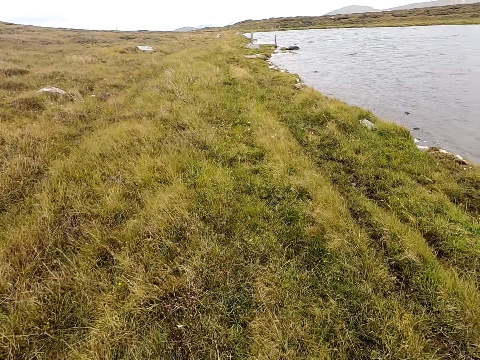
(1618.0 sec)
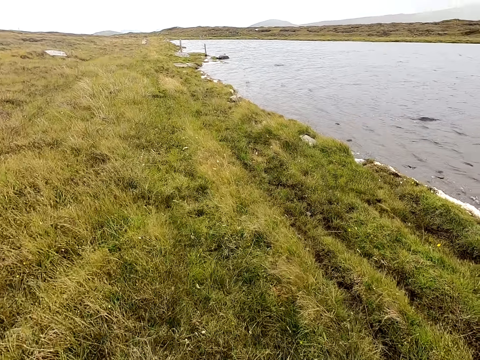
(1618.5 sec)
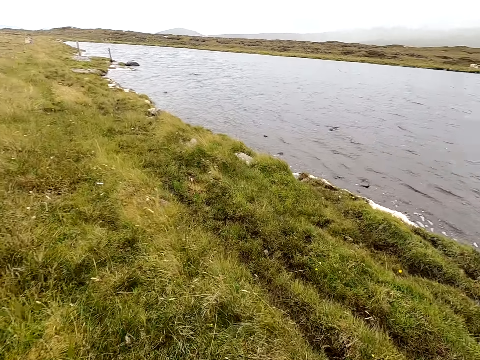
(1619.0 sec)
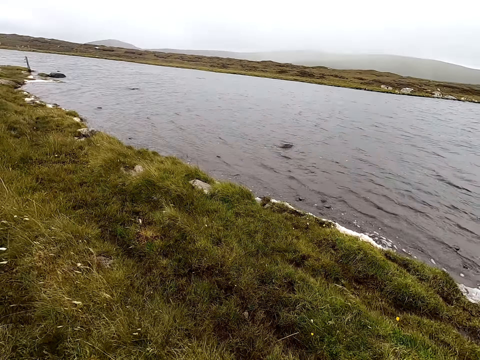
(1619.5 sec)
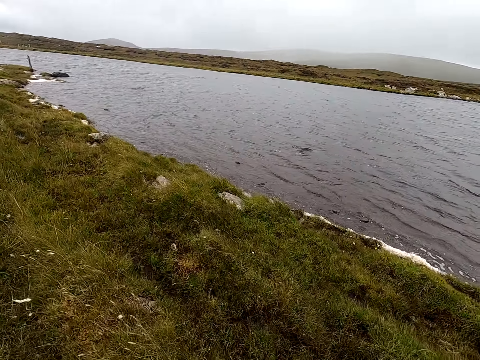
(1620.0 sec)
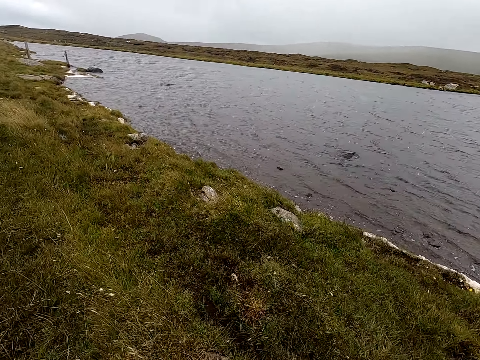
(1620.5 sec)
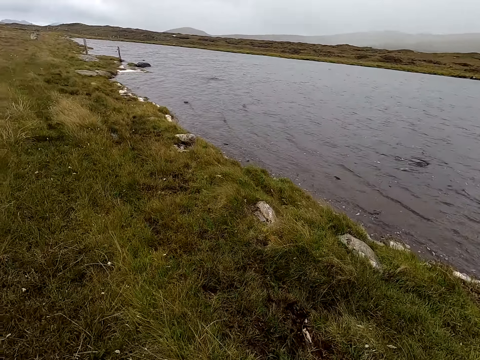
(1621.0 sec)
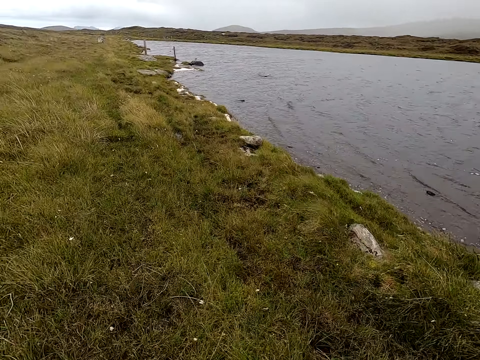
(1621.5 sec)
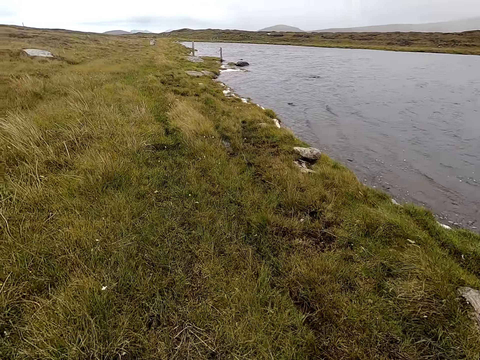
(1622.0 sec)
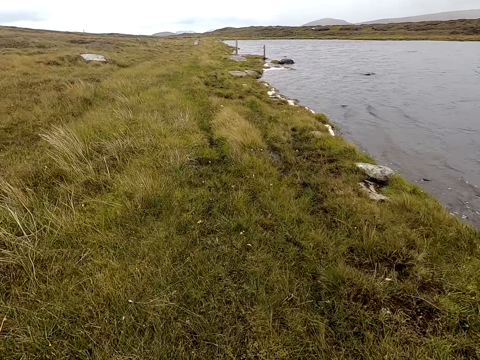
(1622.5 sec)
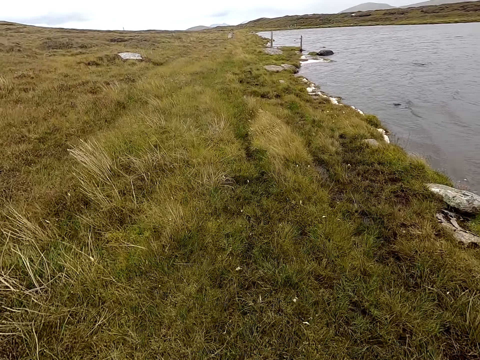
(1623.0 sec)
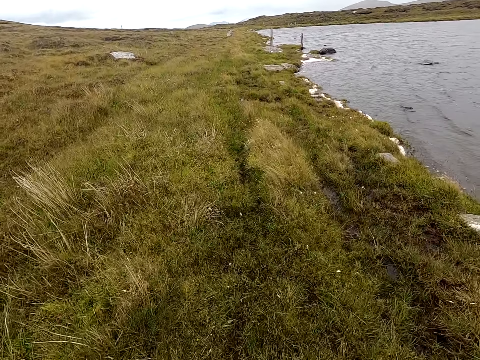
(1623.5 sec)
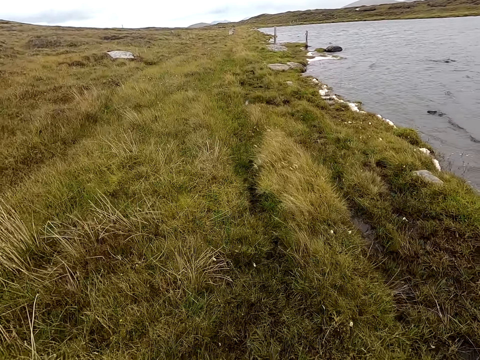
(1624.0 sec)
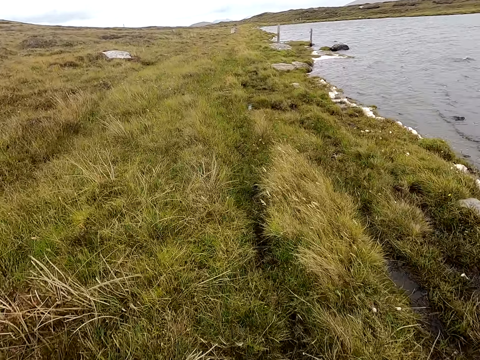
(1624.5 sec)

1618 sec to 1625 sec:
The camera wearer walks and looks around.

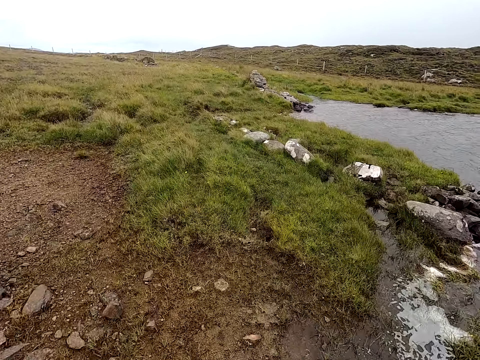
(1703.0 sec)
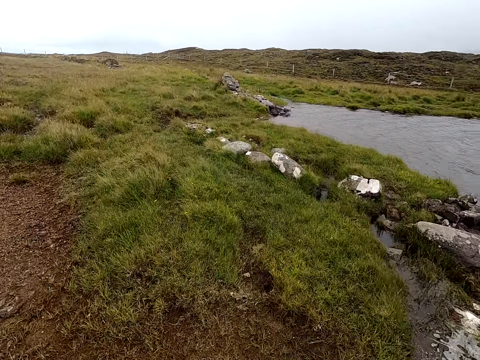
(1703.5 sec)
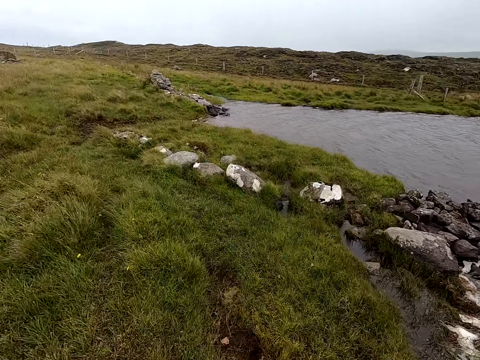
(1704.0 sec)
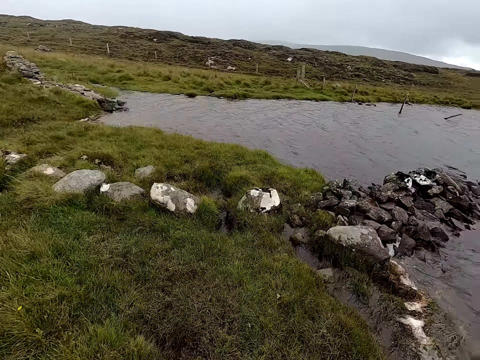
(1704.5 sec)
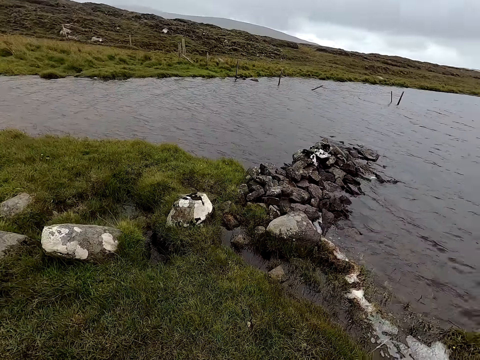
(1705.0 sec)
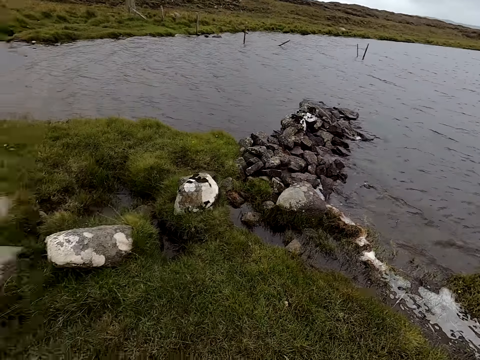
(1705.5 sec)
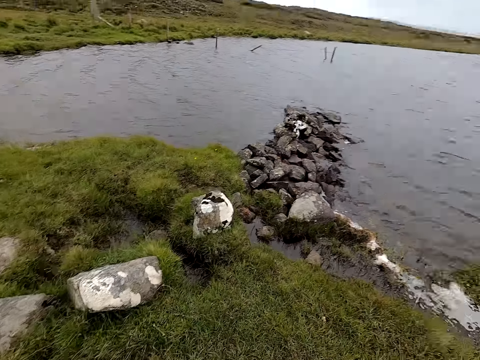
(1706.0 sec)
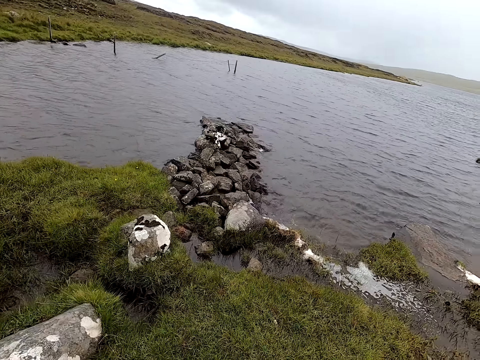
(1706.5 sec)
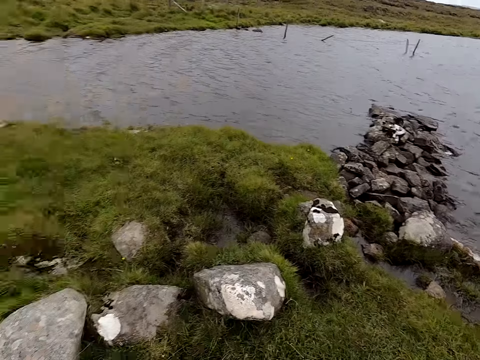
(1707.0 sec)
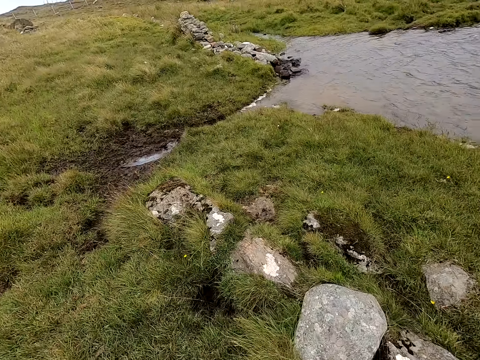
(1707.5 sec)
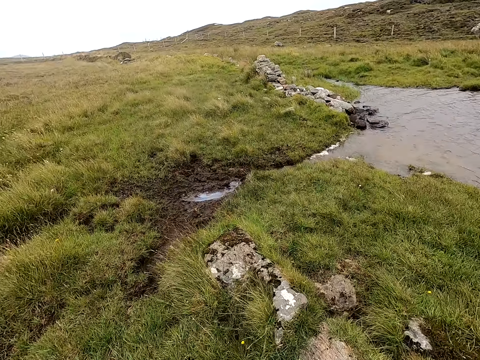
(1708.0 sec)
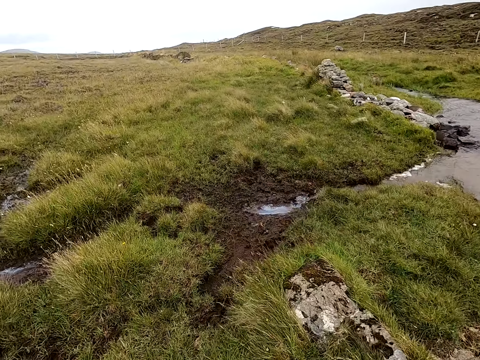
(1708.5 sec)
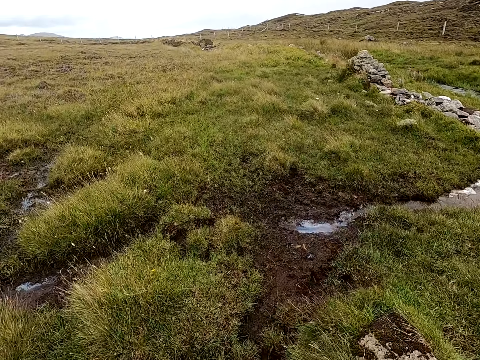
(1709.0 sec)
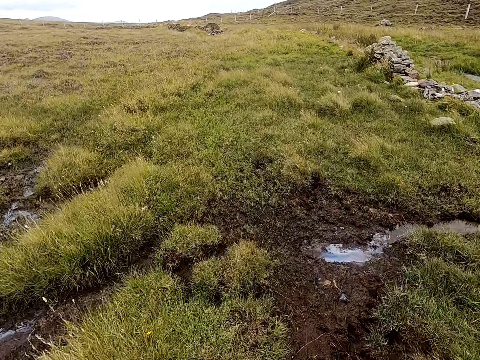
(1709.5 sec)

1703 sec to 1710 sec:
The camera wearer walks. They look around.

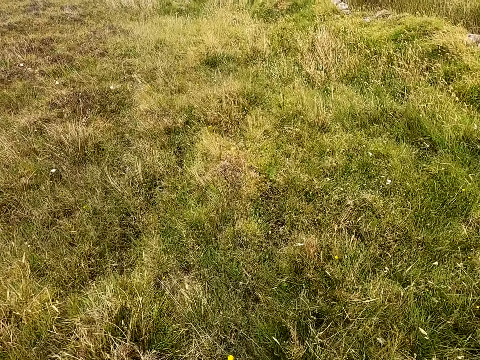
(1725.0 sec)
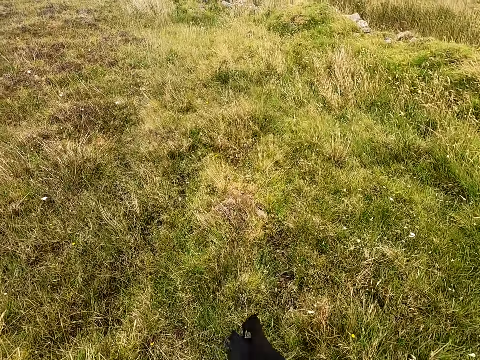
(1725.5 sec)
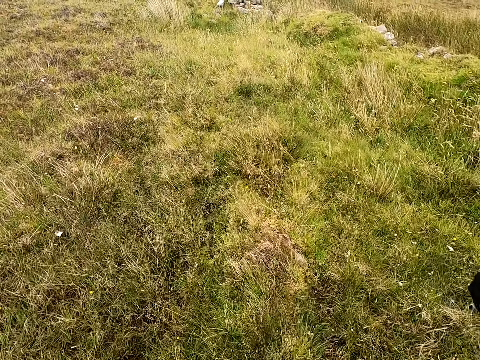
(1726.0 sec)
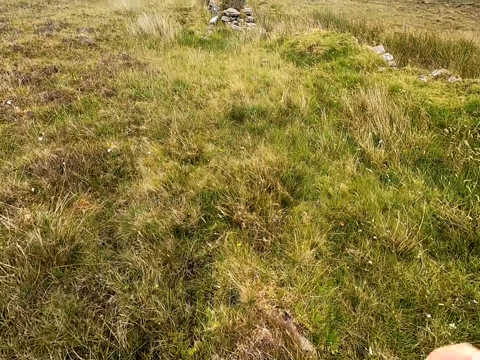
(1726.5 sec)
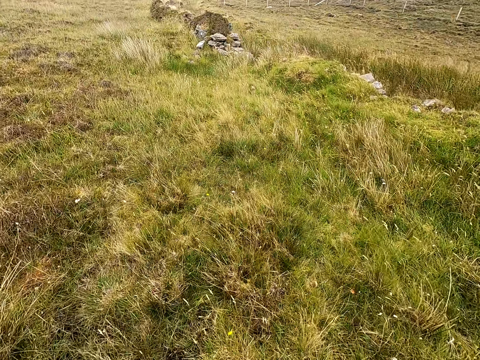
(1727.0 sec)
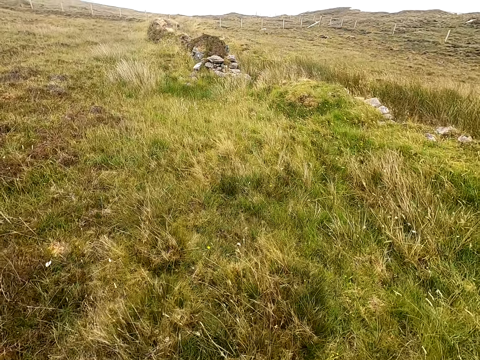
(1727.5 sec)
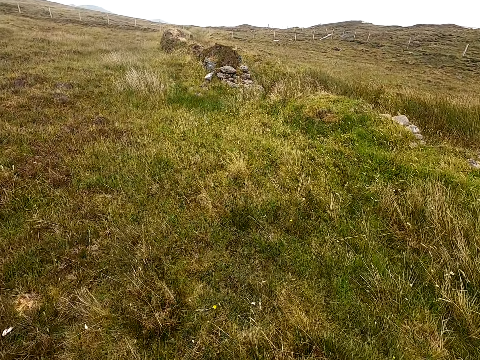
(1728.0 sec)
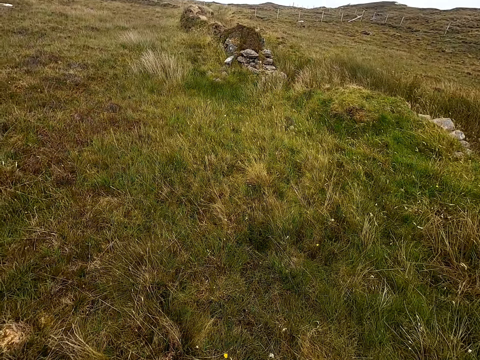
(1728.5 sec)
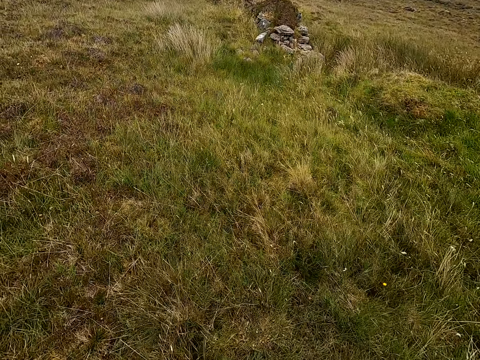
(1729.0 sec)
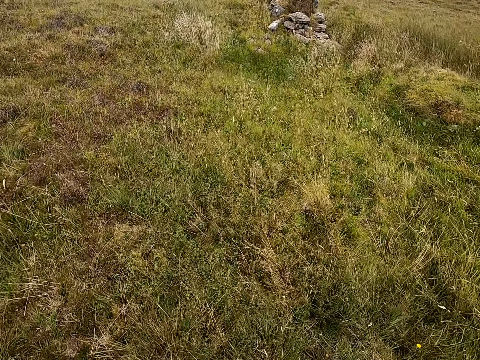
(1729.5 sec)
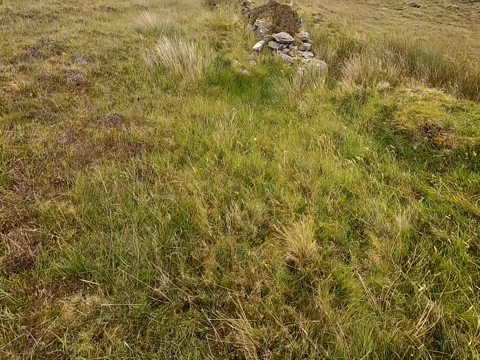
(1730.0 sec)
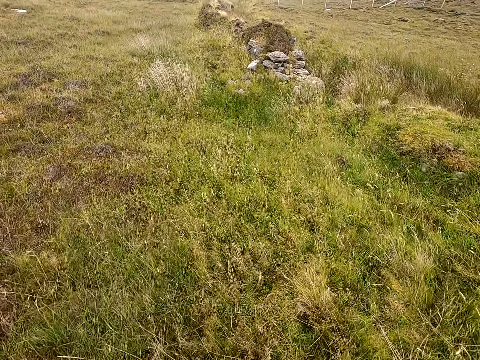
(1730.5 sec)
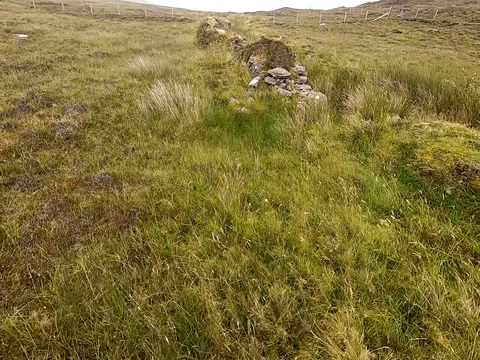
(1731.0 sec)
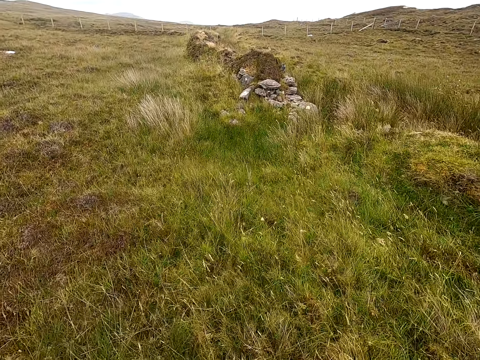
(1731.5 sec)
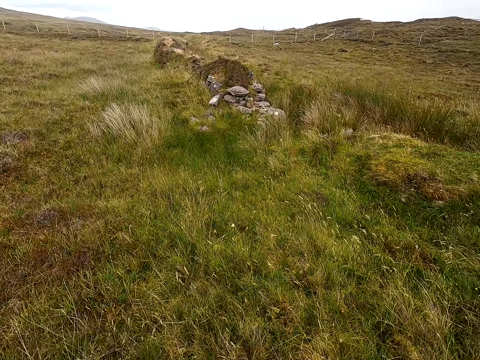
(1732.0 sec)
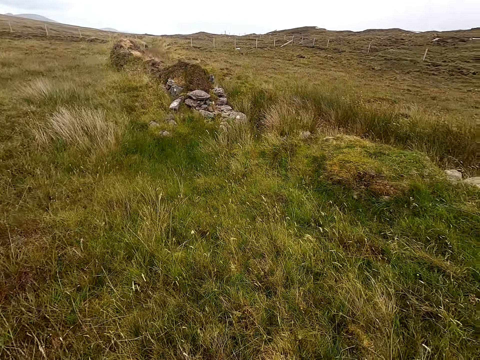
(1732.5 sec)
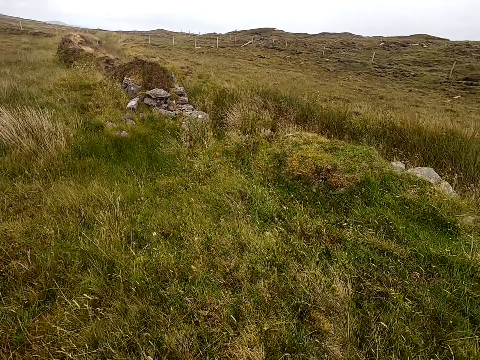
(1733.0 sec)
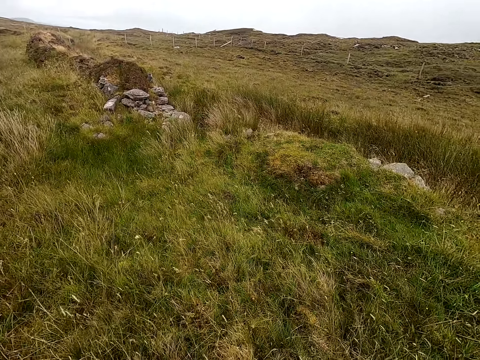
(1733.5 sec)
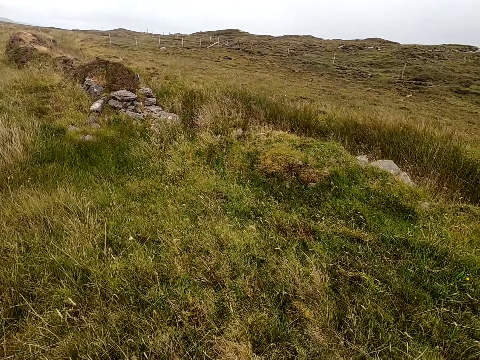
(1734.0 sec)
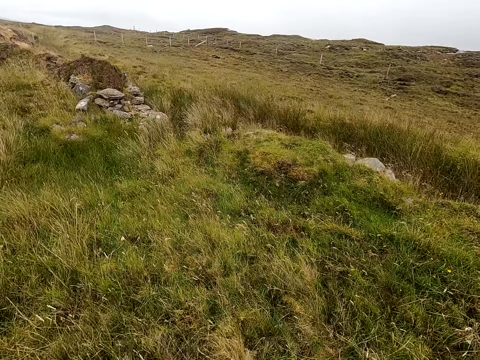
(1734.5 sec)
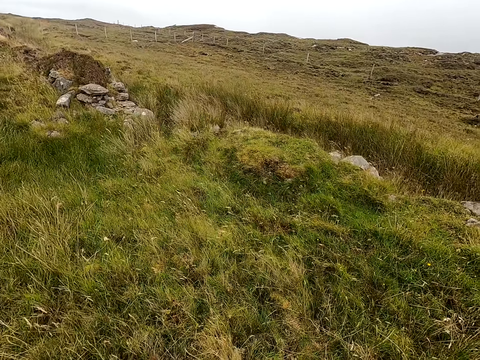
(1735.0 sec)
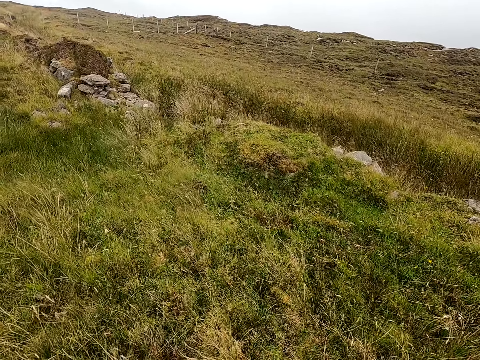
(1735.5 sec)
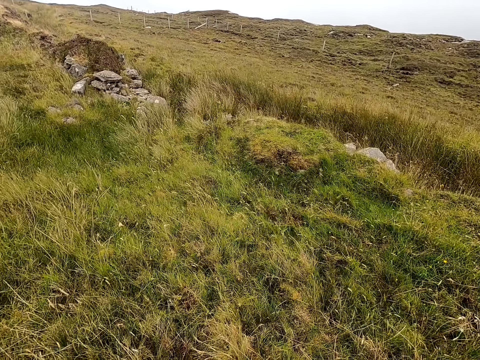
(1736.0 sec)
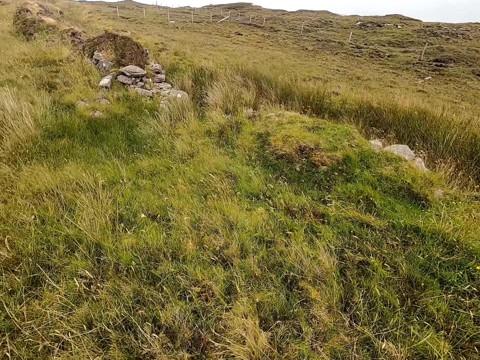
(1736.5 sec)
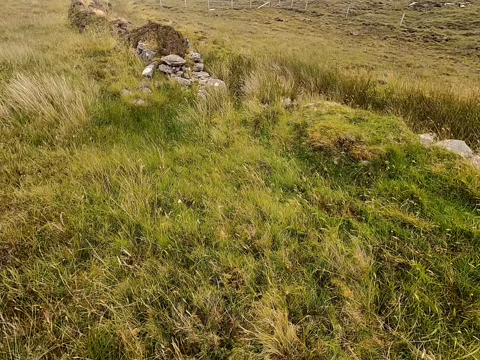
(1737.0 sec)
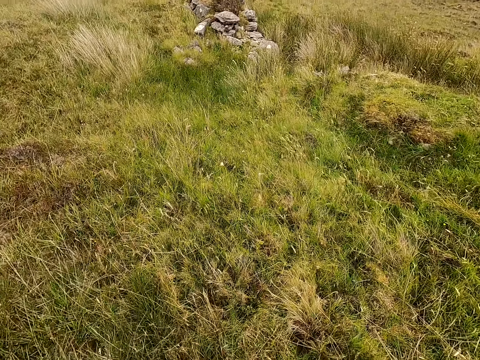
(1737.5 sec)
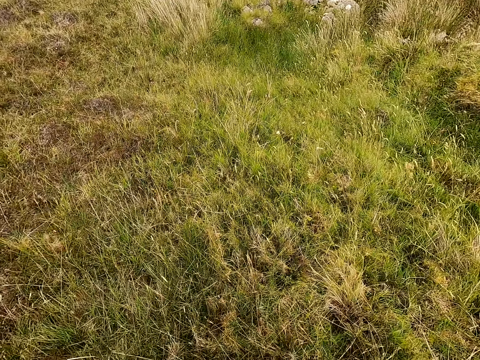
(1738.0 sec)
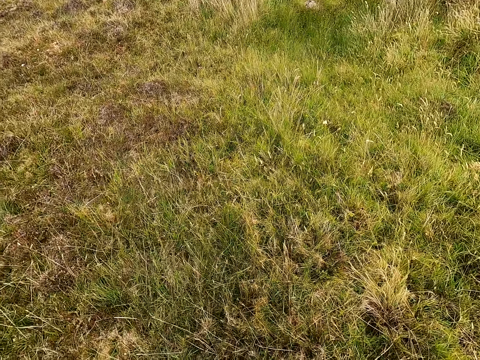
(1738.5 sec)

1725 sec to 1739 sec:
The camera wearer wears the jacket. They stop walking. They look around.
